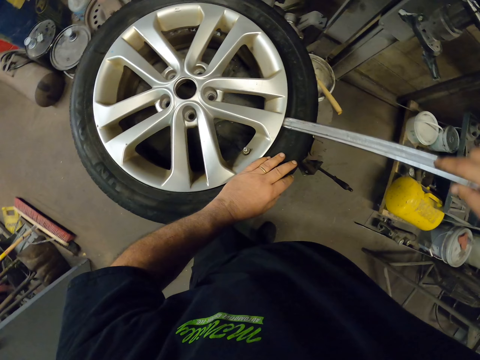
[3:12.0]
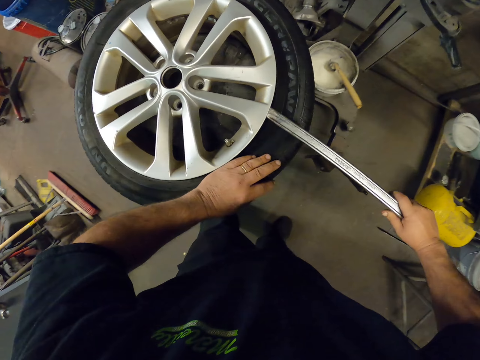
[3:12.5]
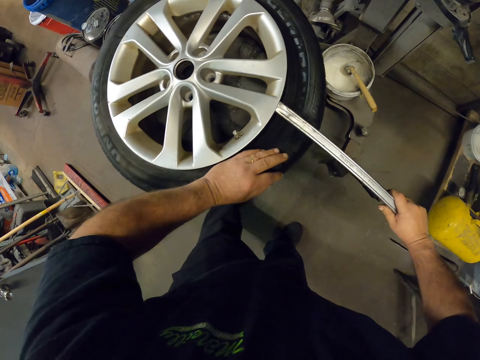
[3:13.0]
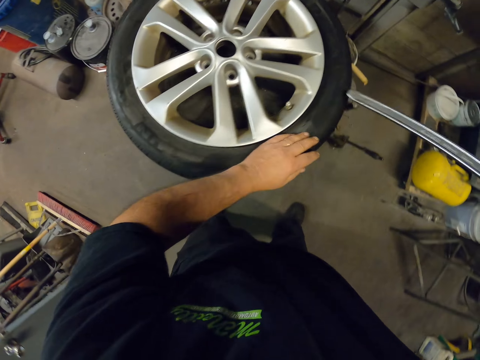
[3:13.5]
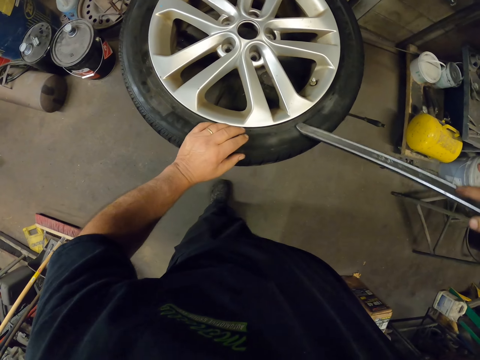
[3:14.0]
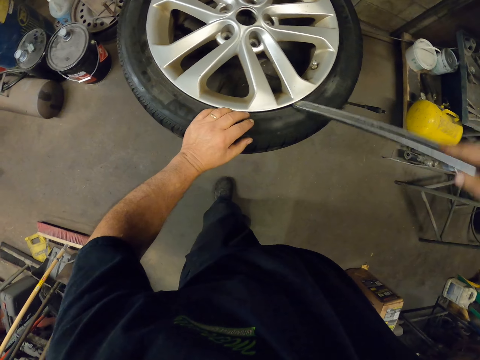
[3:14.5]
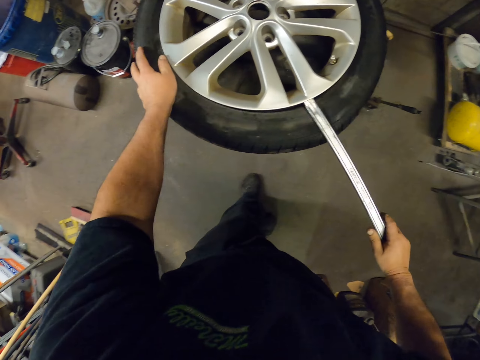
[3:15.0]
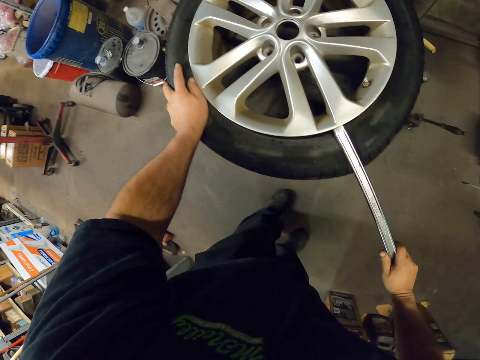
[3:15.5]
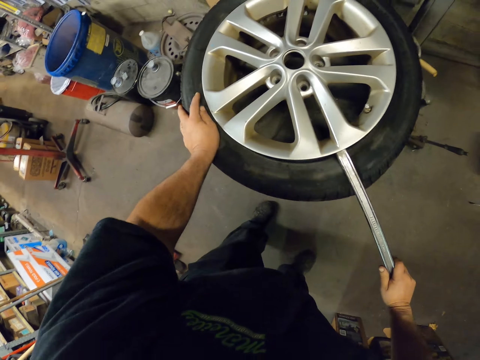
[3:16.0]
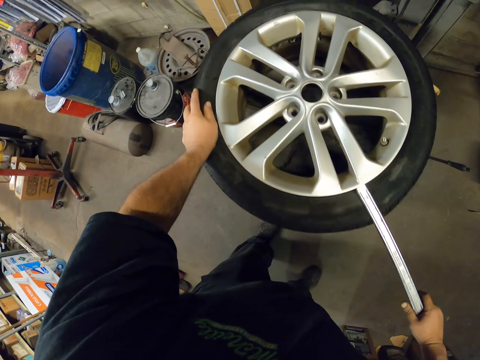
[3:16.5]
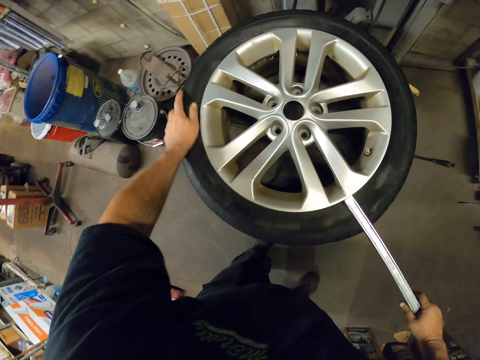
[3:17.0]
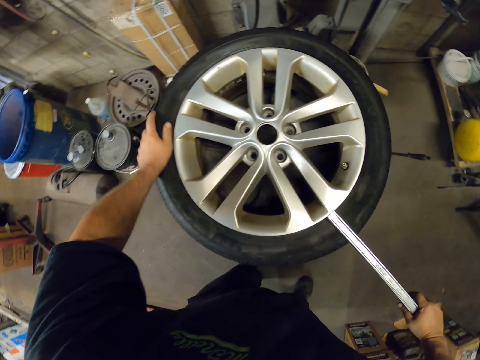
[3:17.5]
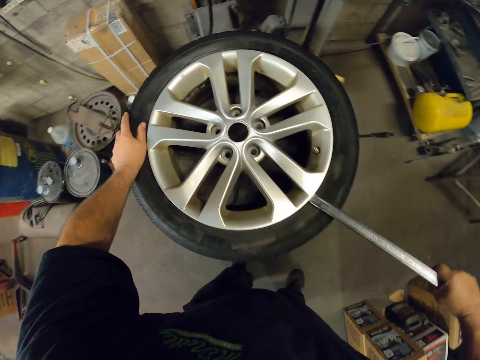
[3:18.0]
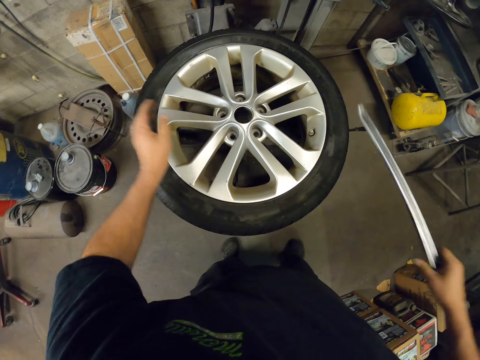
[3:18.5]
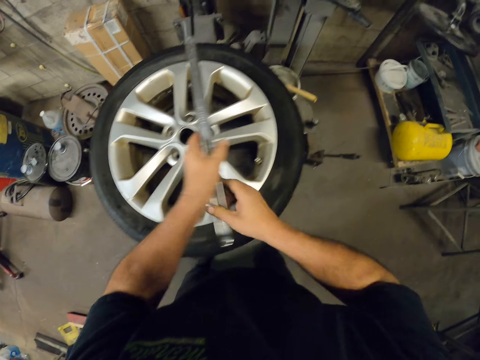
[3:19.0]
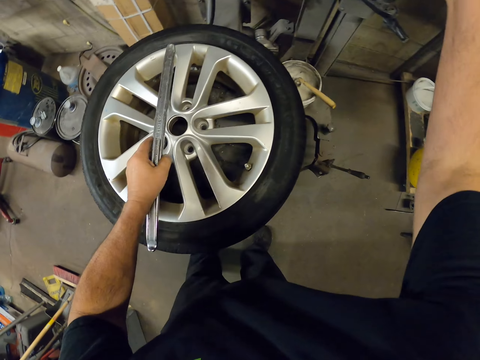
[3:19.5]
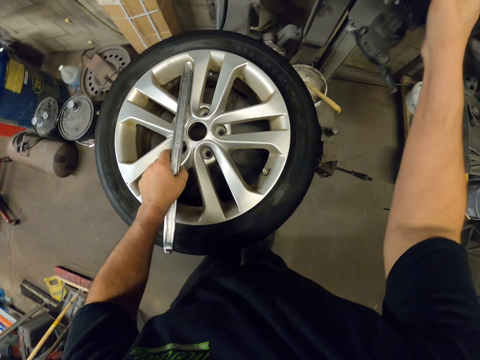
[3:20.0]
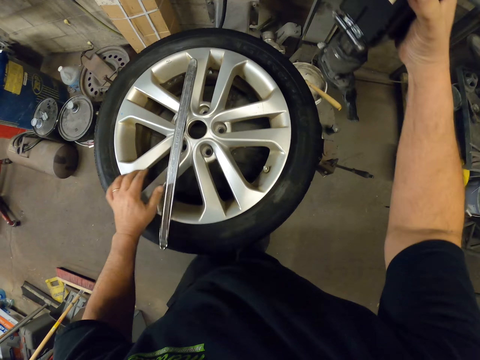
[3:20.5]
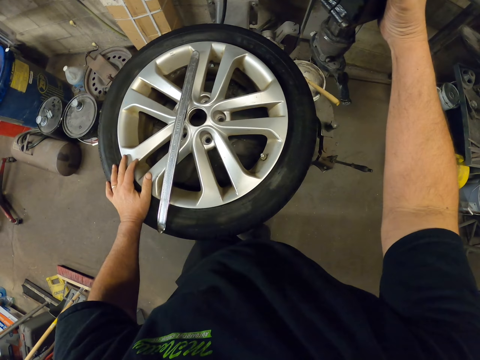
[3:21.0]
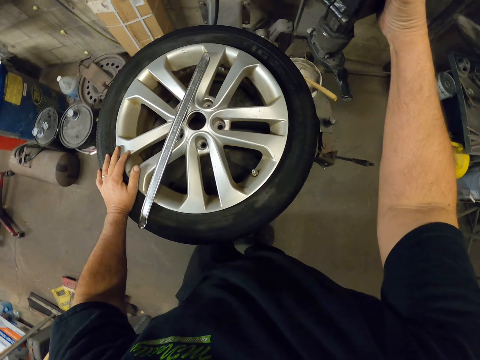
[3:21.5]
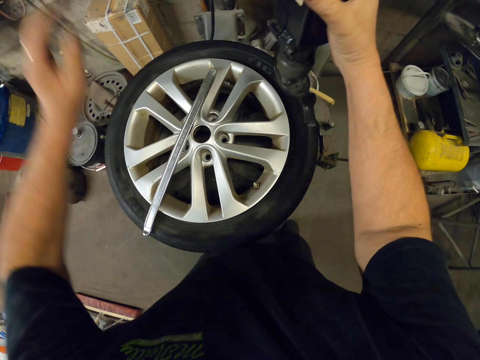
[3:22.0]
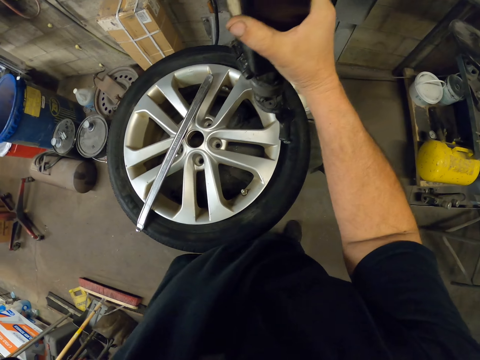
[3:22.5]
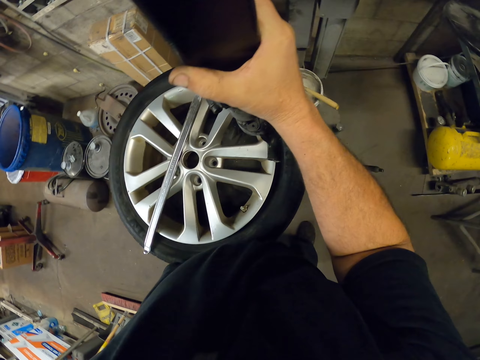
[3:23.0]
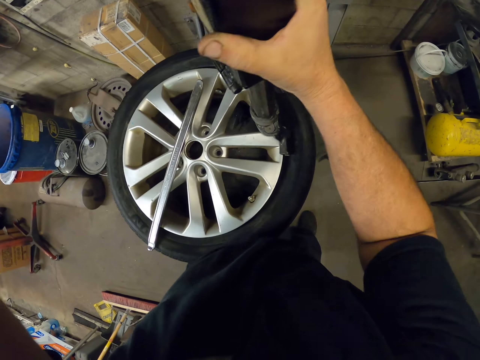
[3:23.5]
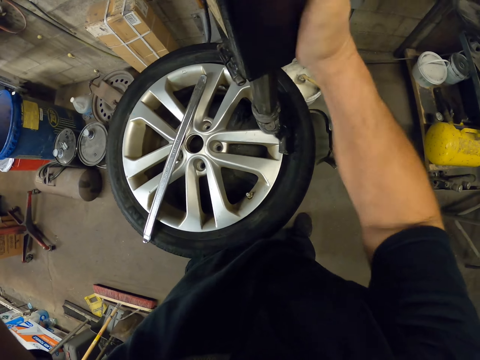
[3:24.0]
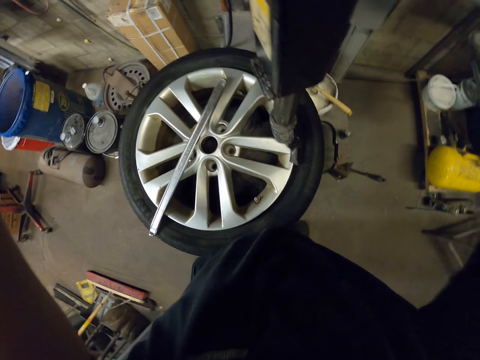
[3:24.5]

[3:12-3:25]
The camera wearer lifts the tire or rim with a lifting lever. They put down the tool. They hold the rim in place.

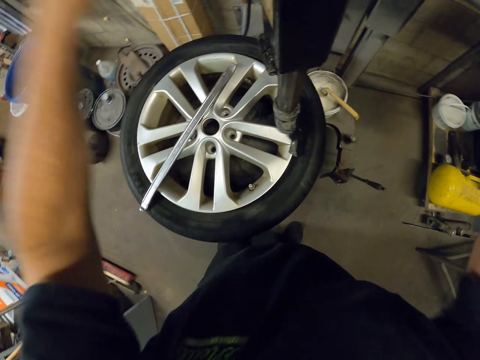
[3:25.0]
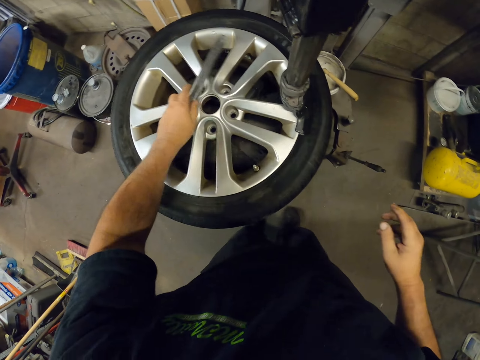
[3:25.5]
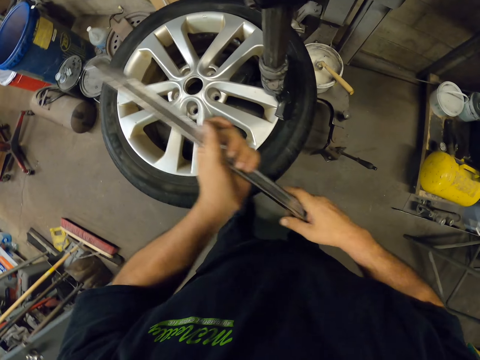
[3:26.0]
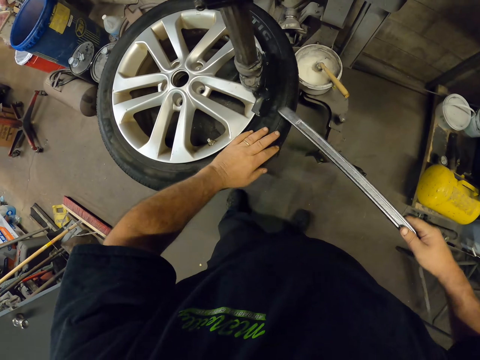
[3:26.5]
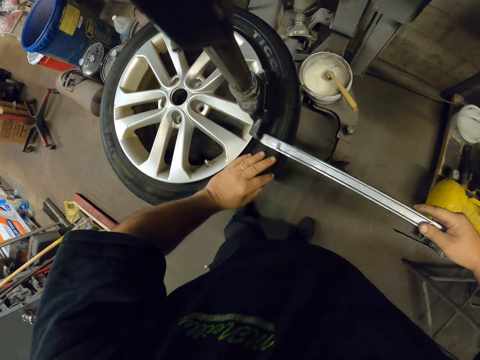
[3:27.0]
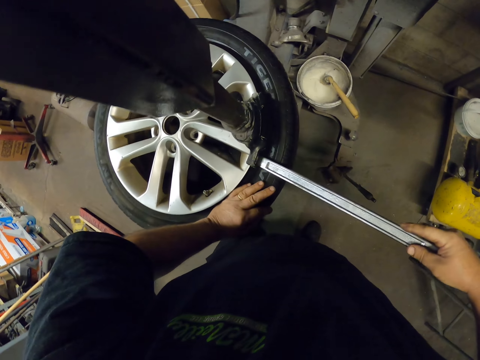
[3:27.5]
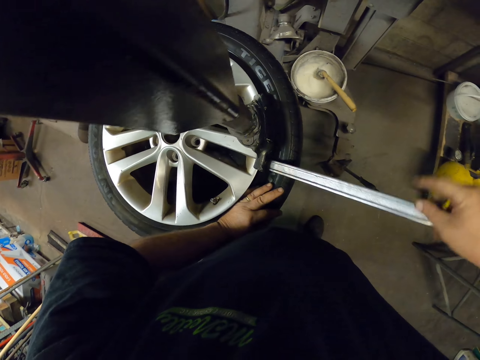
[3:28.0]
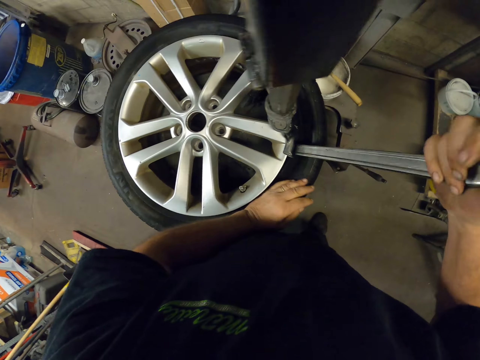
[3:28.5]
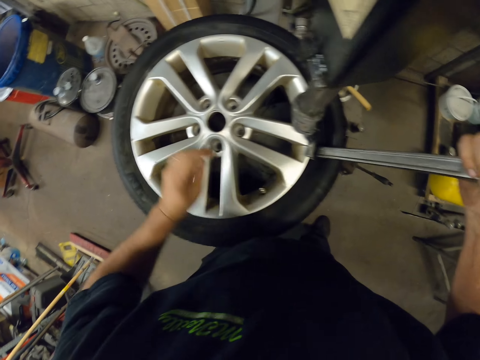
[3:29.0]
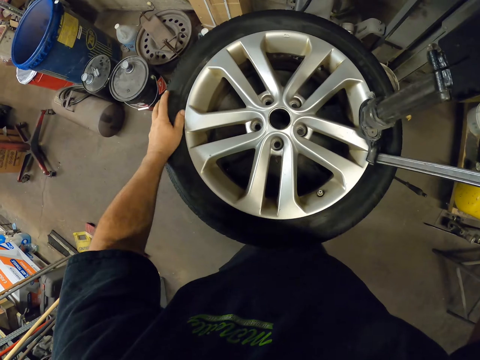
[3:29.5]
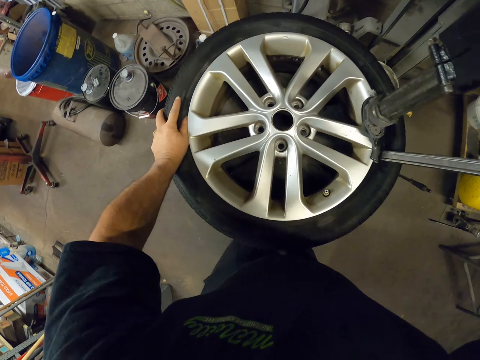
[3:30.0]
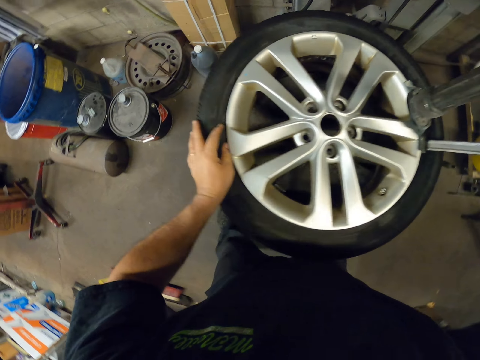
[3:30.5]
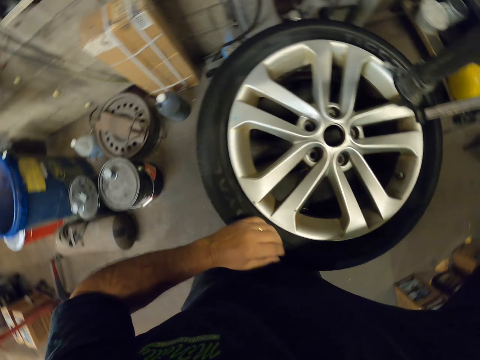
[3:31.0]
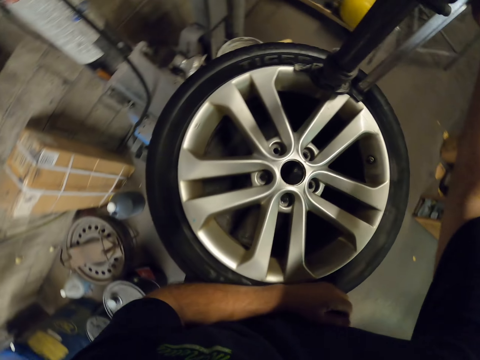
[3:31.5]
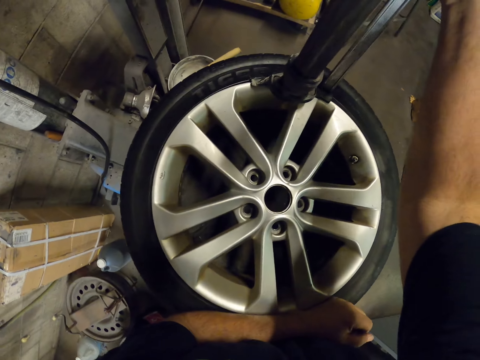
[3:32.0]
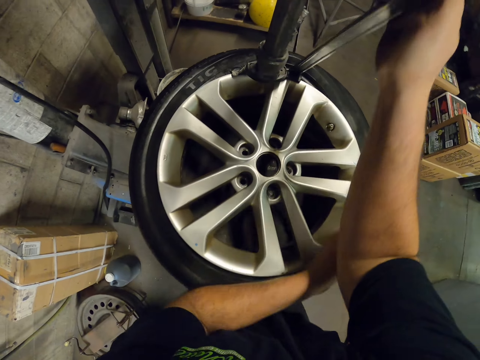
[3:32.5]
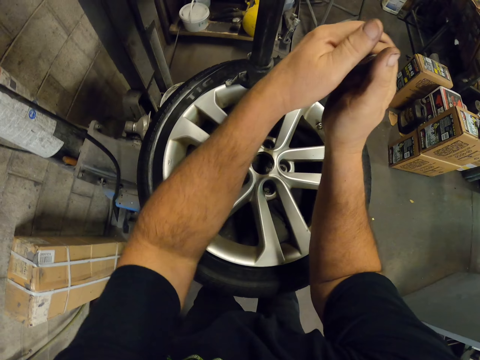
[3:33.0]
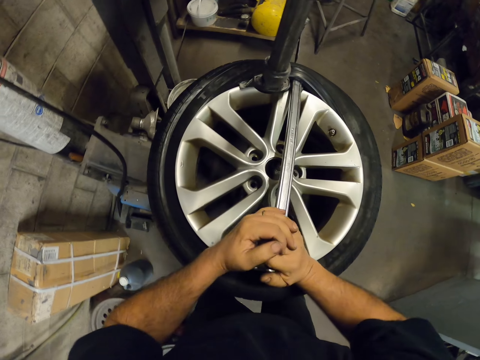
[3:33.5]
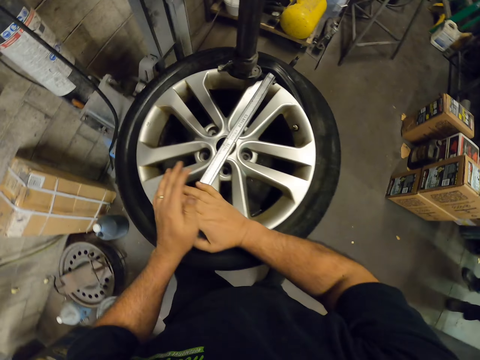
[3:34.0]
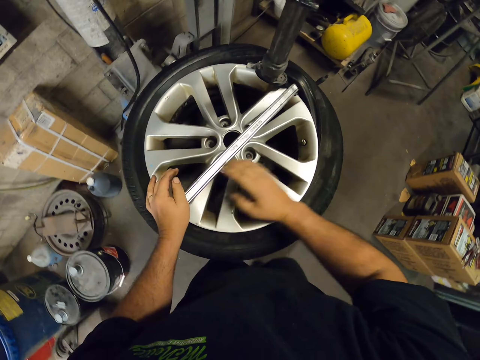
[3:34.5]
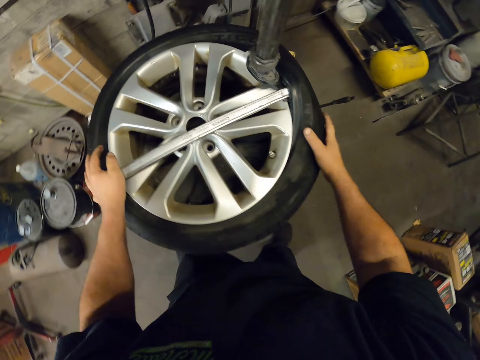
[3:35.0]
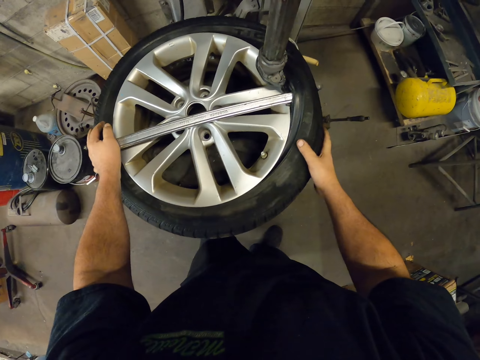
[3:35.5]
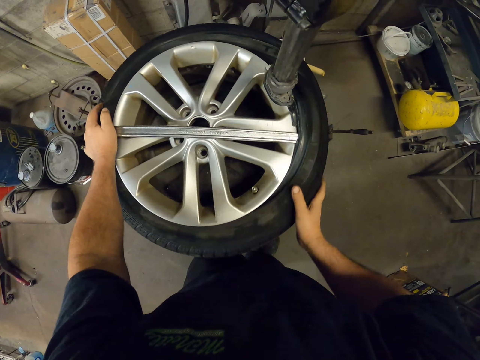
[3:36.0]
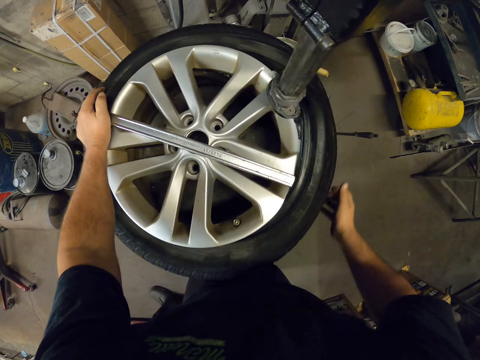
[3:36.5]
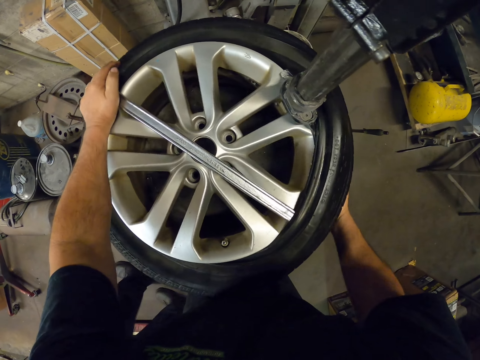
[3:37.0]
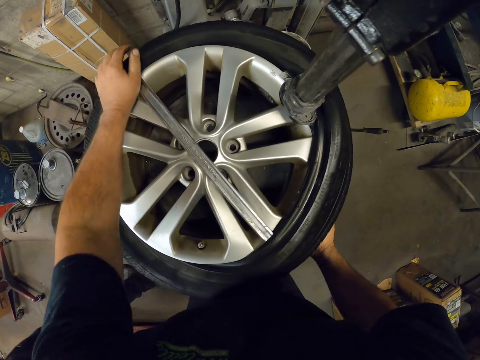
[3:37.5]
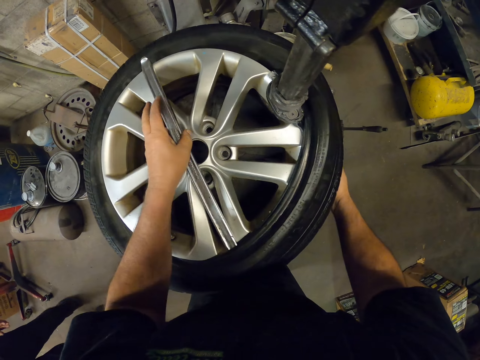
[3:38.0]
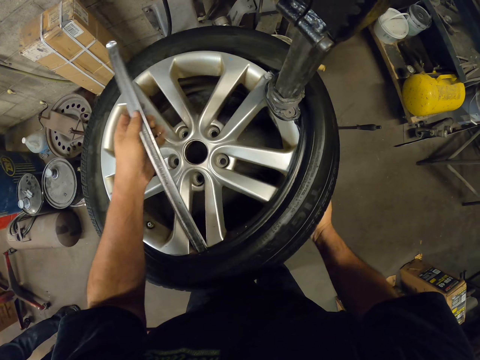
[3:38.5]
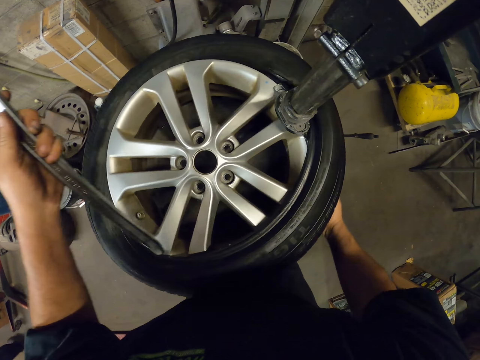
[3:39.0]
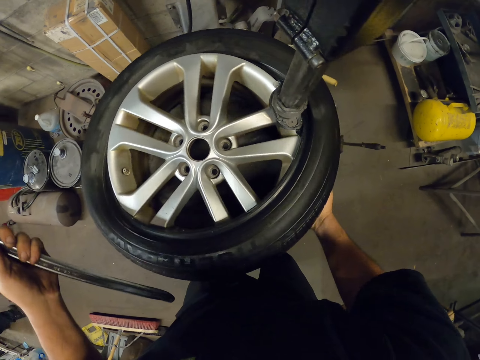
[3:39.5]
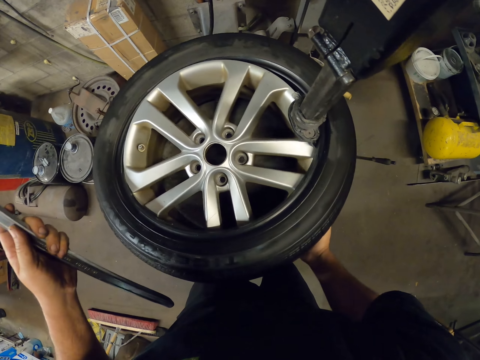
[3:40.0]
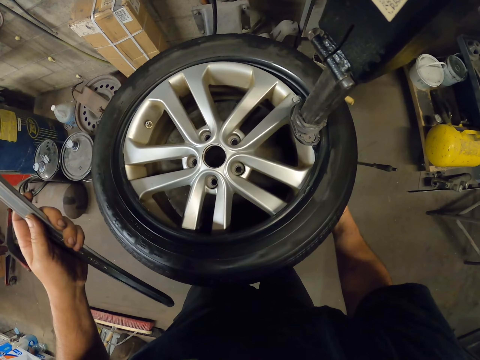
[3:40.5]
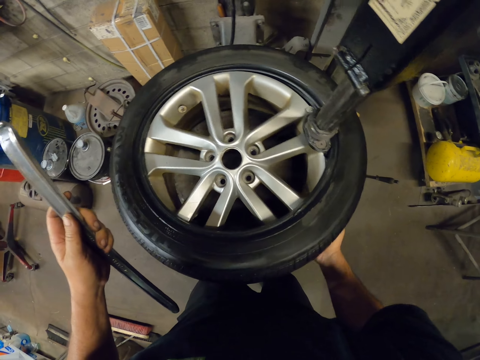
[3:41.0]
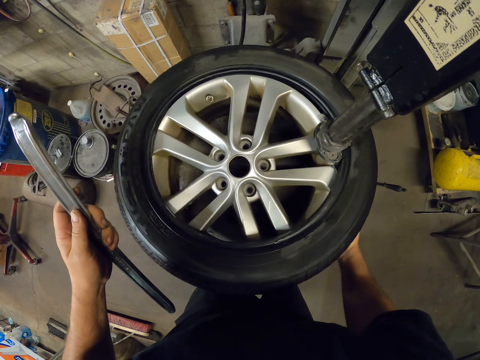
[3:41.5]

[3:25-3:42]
The camera wearer picks up a tool. They lift up the rim. They walk around. They lift up the rim. They turn the tire.
